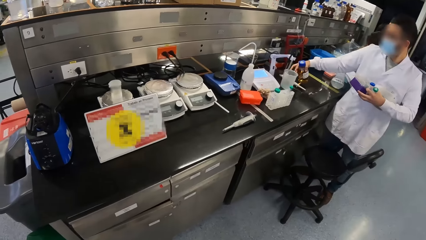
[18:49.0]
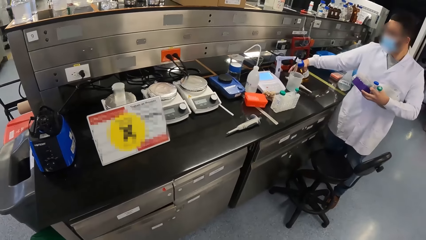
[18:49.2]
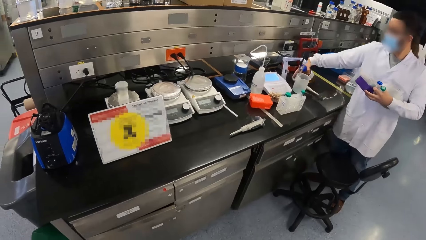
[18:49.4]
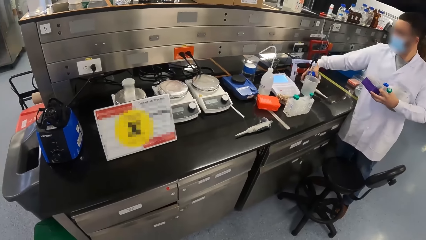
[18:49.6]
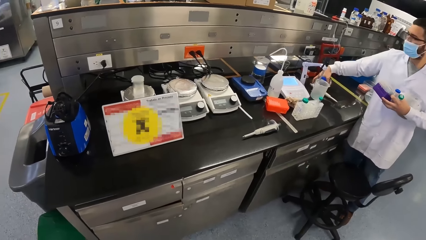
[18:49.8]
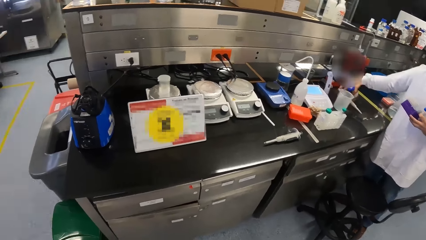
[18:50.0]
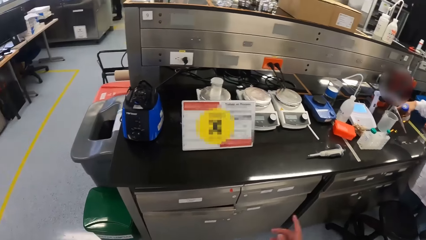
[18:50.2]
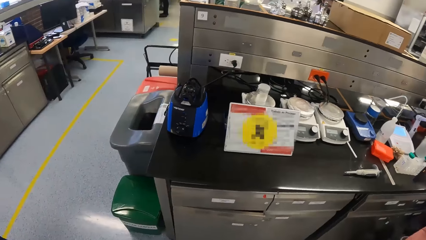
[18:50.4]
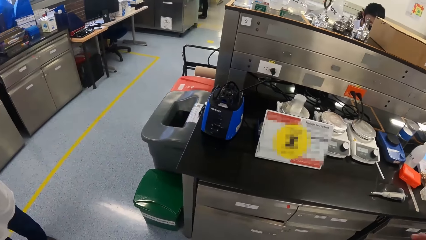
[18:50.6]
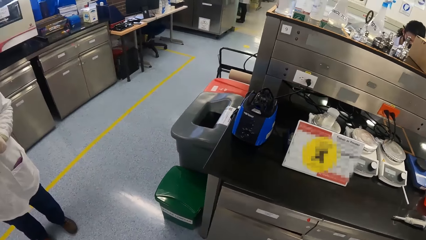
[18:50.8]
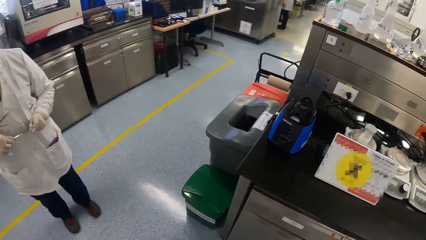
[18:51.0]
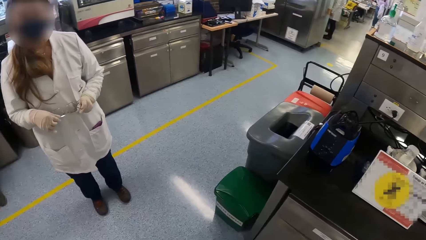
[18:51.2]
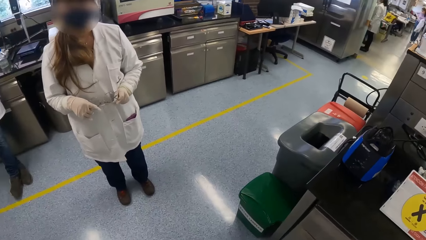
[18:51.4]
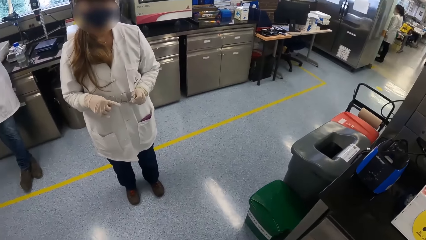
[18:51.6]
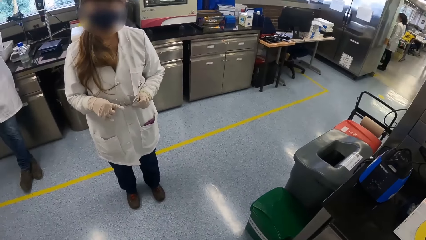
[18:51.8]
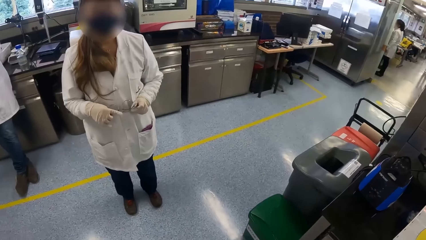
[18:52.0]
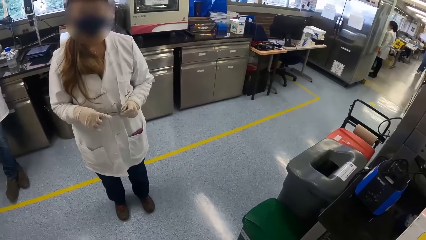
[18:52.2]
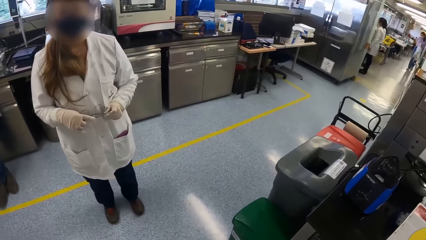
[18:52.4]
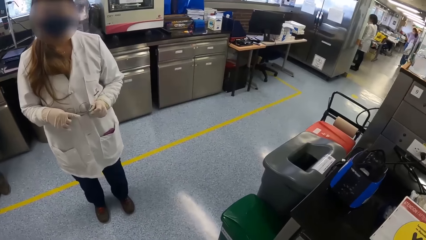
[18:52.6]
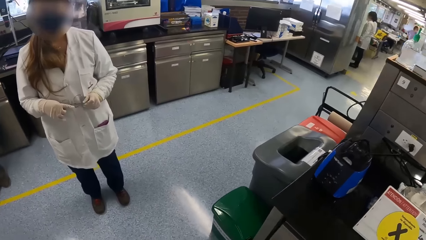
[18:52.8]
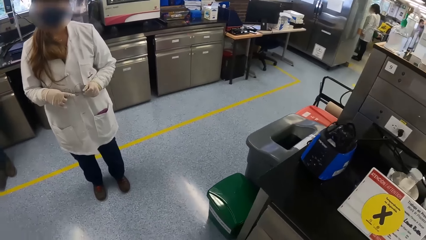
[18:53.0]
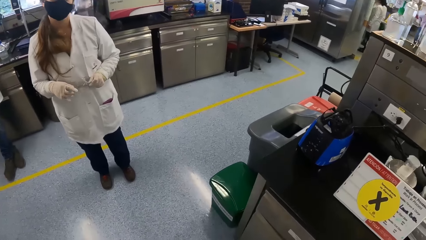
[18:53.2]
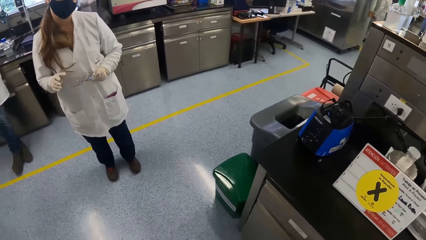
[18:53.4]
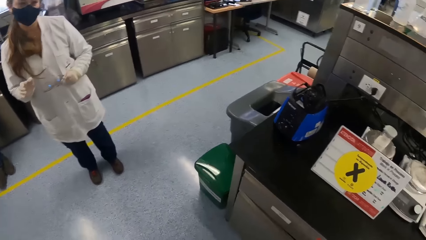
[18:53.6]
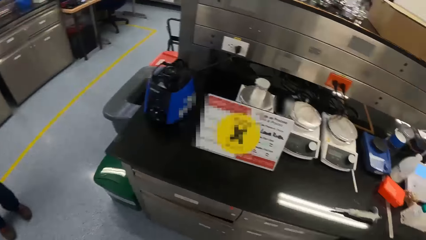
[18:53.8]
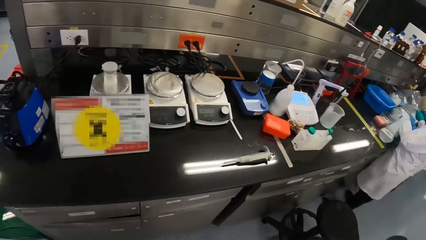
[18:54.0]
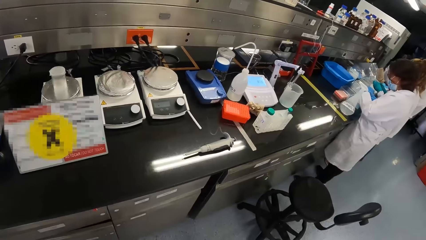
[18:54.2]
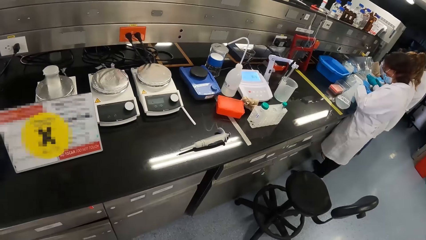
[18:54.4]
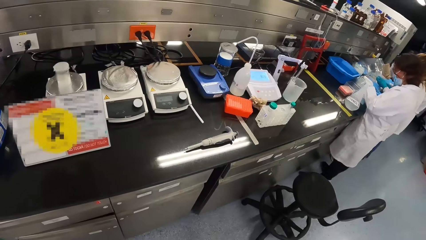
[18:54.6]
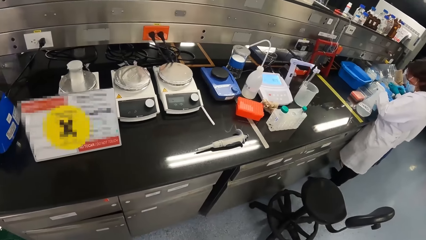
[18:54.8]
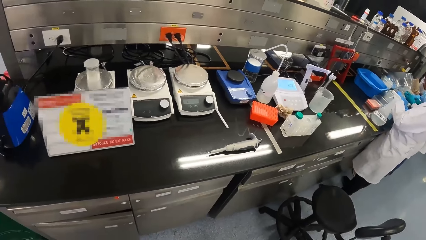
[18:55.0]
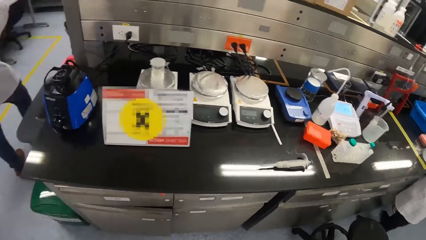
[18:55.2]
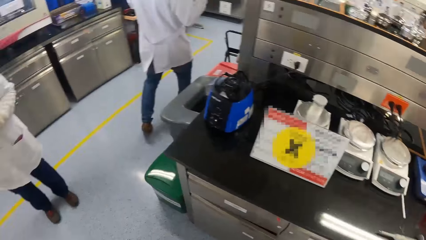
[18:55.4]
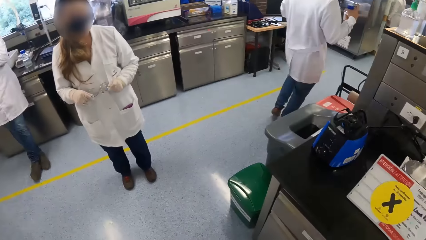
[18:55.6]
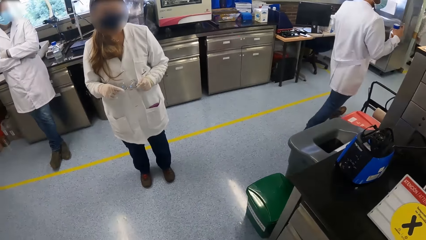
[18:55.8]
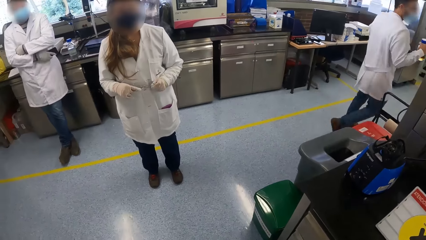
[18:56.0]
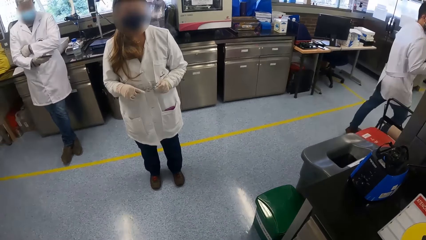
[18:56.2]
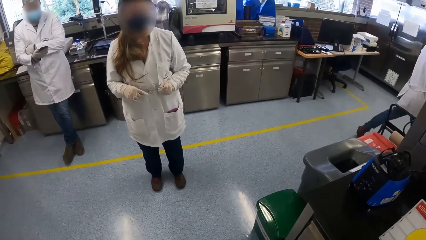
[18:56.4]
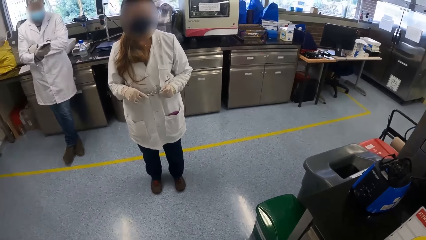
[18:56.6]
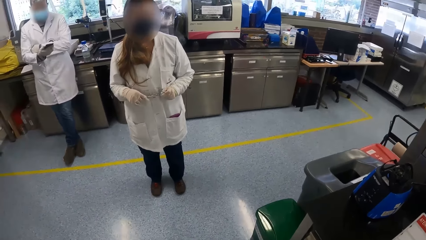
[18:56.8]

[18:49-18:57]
A man picks up a pipette from the table with his right hand. A woman holds the pair of glasses with both hands. She lifts her right hand from the pair of glasses. Another woman, a third woman and another man work at the table. A third man holds a phone with his right hand. The first woman holds the pair of glasses with both hands. The third man unfolds his arms and looks at the phone.

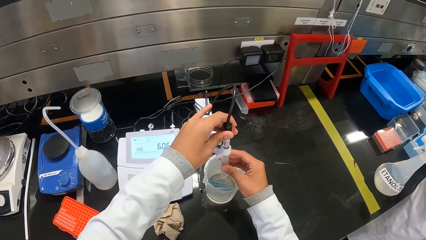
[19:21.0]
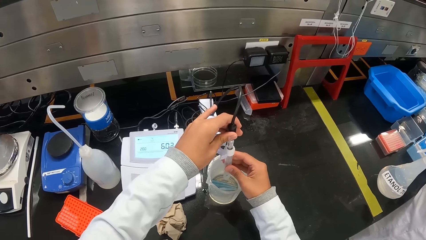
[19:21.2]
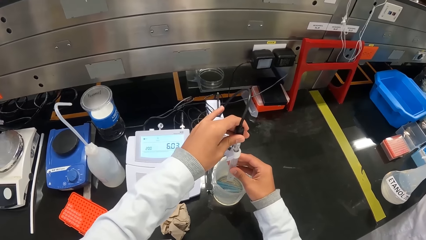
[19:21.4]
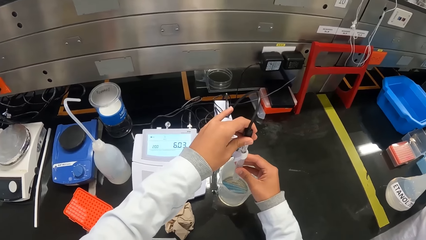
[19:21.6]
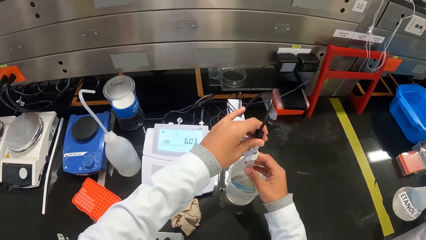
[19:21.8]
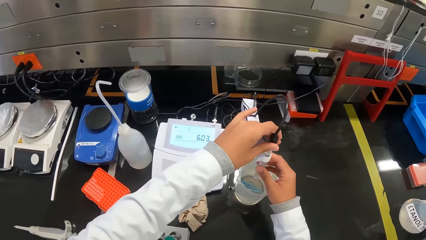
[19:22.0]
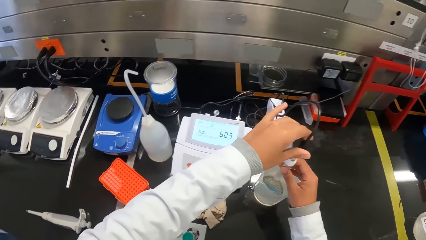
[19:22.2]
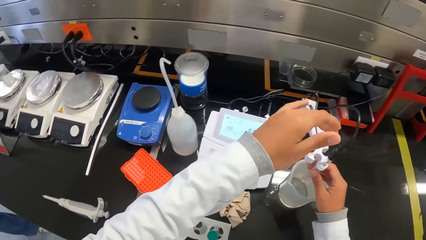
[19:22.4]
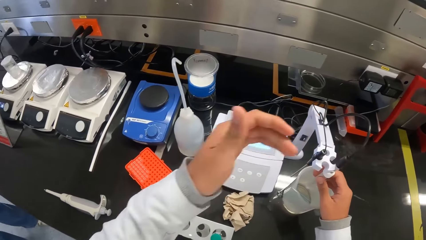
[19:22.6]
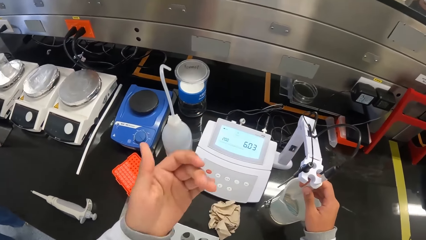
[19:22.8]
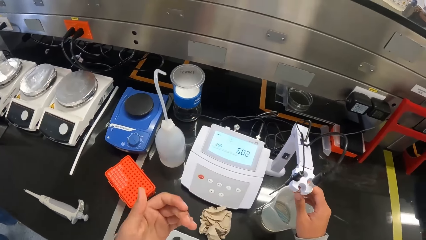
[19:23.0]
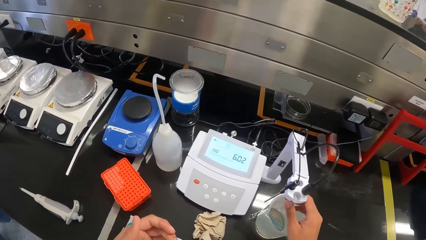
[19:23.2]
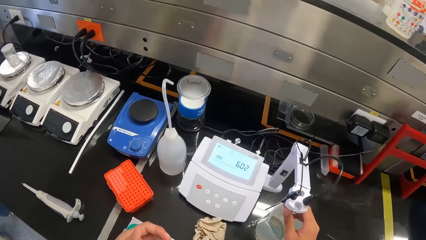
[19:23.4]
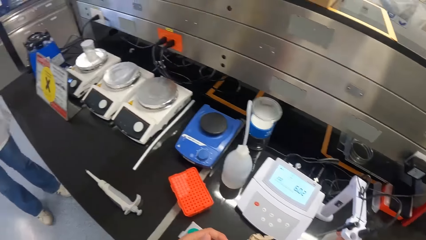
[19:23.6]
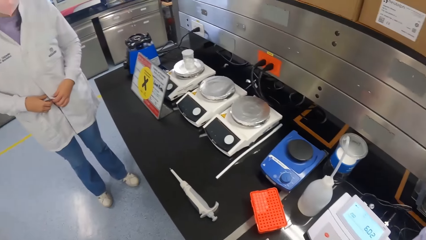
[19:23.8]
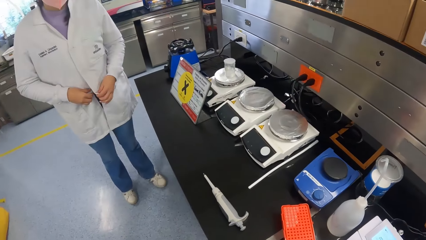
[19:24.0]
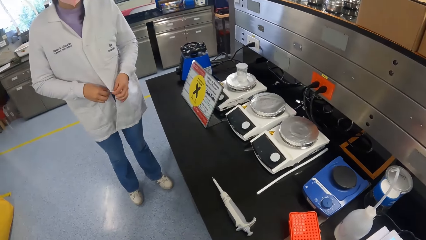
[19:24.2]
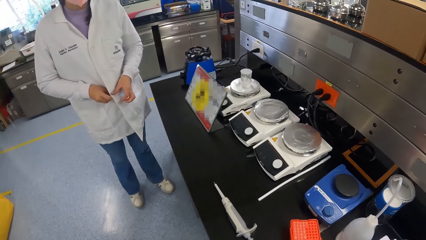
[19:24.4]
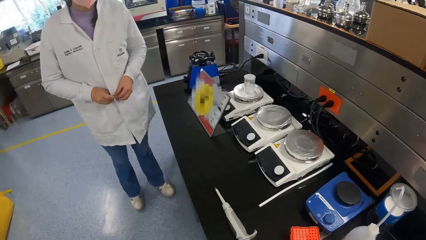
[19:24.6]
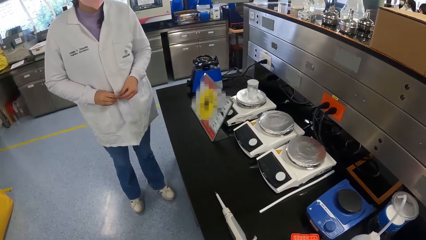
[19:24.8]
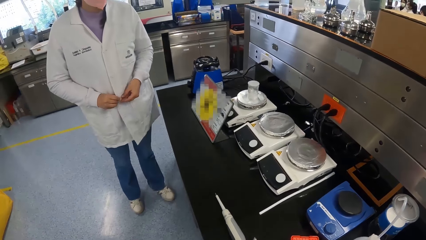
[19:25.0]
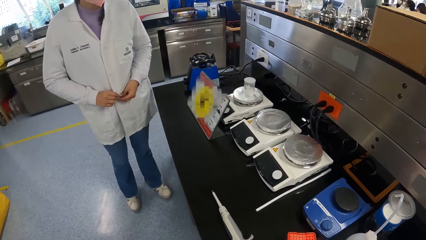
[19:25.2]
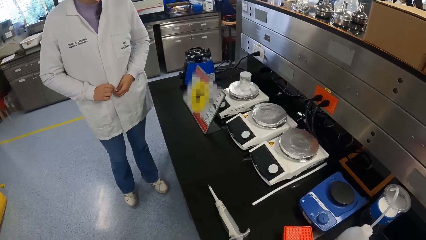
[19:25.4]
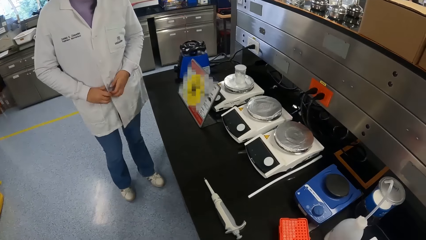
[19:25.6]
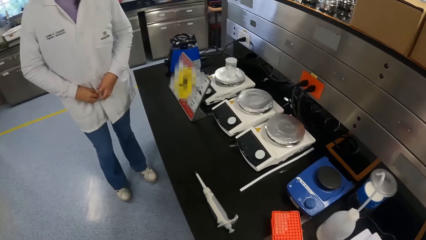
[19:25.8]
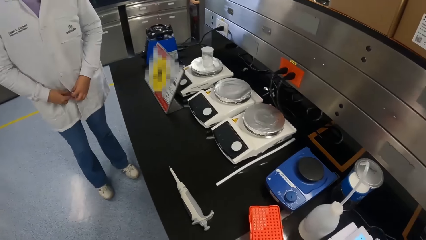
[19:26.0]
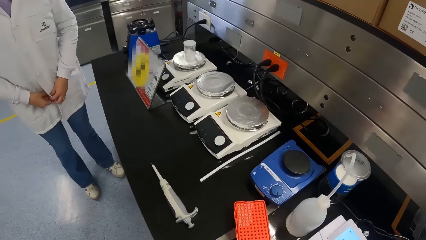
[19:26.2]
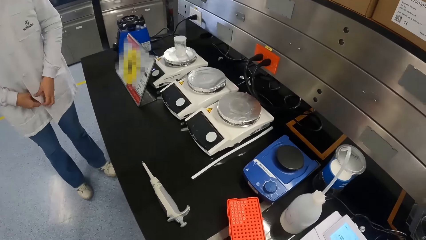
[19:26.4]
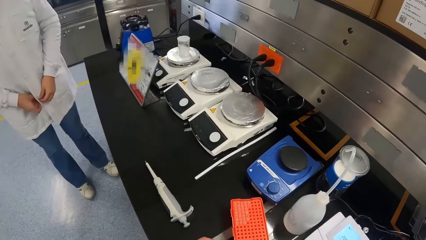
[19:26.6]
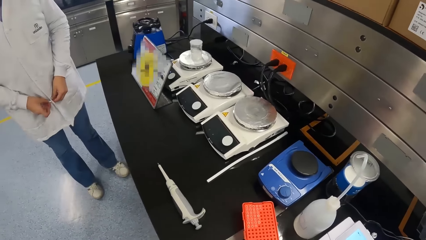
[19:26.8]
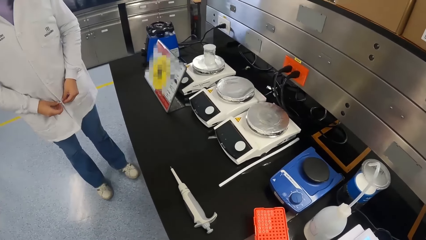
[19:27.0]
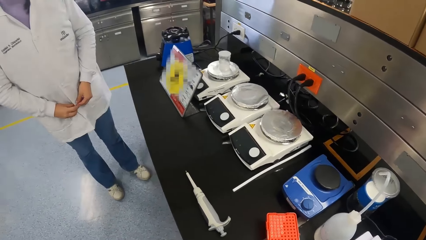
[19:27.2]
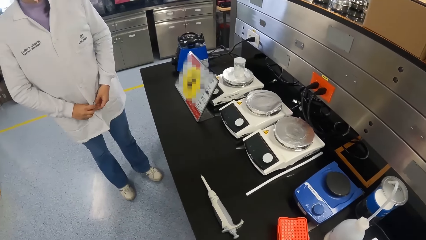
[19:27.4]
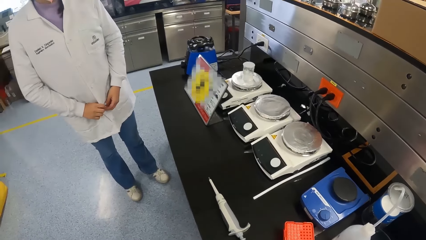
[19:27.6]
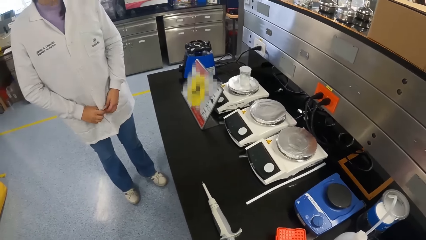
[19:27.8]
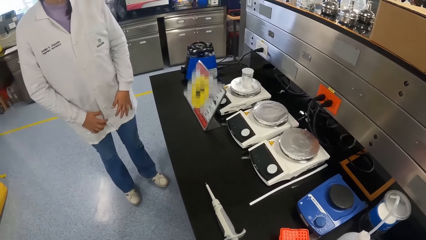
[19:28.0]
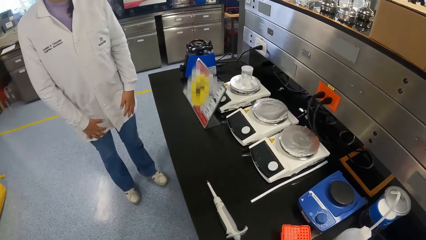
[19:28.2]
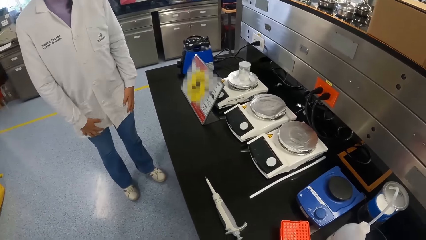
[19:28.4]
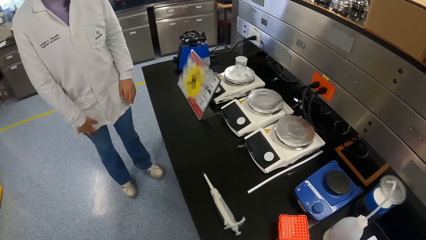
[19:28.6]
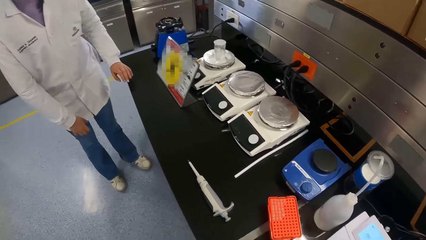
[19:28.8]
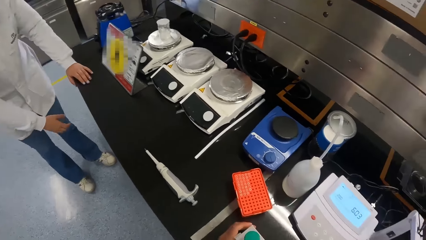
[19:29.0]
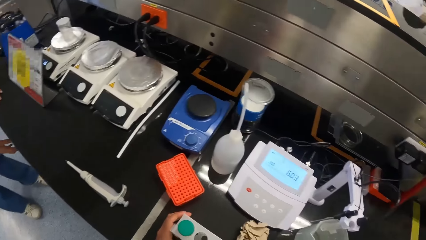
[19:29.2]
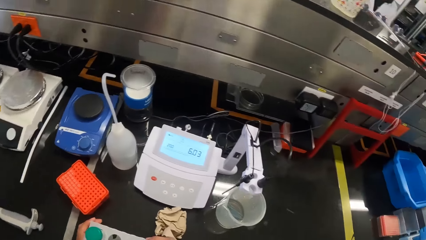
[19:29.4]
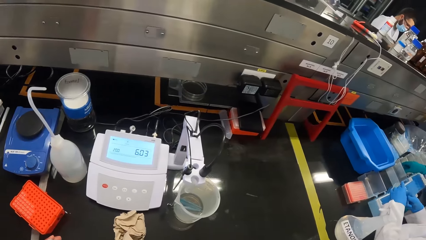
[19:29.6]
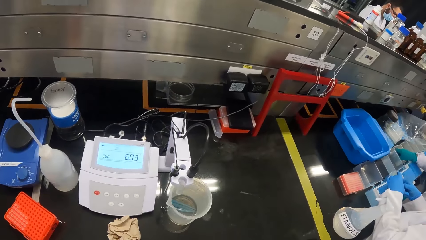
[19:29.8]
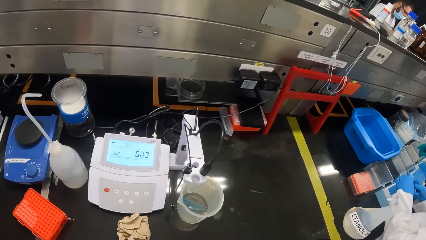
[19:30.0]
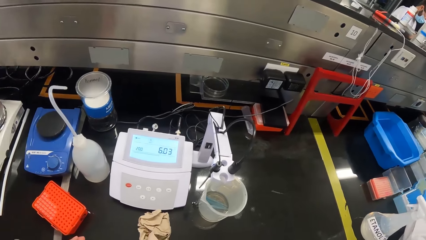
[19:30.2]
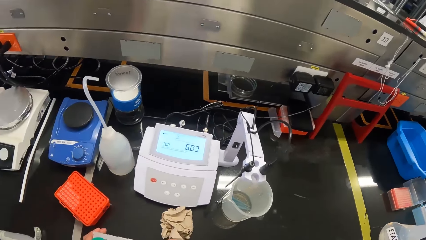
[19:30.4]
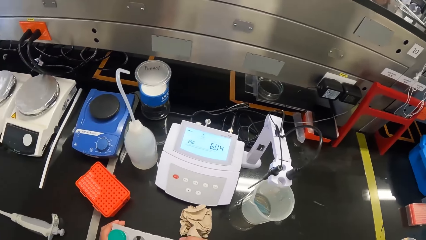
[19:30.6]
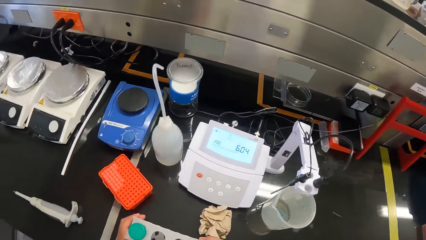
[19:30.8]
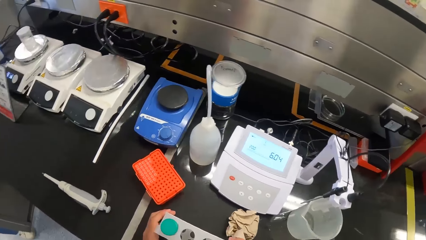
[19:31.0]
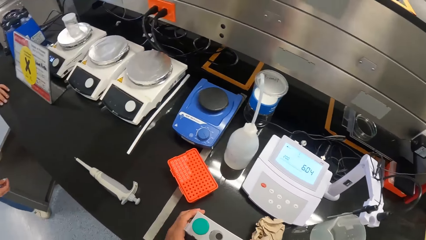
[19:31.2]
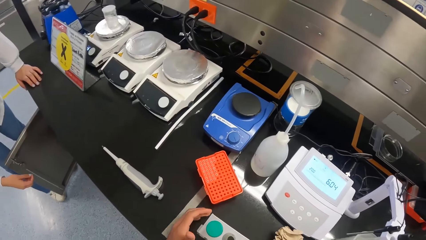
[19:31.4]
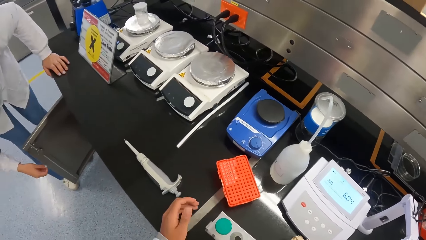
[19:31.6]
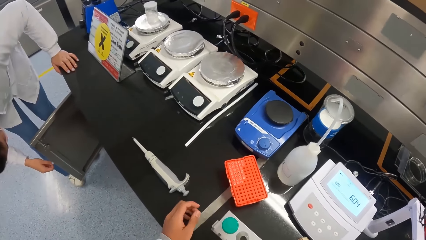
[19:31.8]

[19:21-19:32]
The camera wearer lifts her left hand from the syringe. A woman wears the lab coat with both hands. The camera wearer holds the test tube holder with her left hand.
